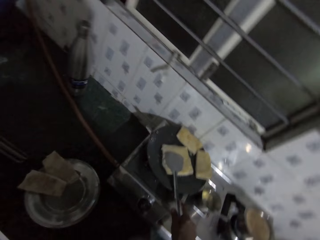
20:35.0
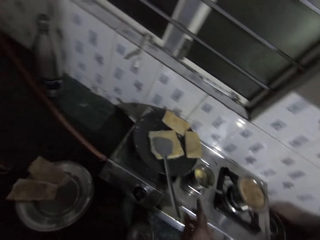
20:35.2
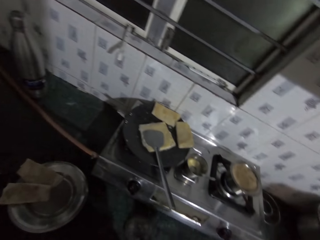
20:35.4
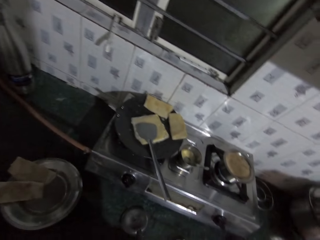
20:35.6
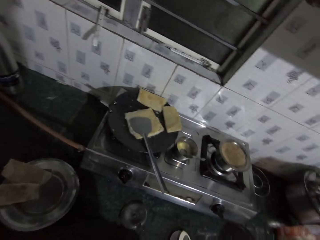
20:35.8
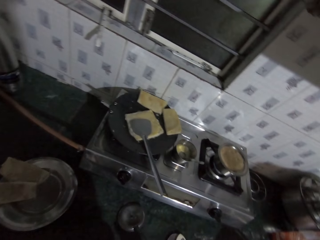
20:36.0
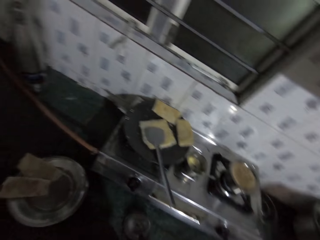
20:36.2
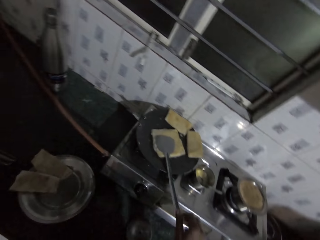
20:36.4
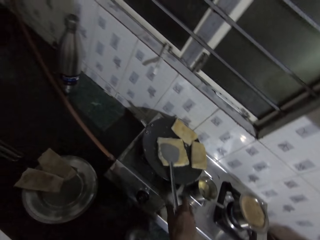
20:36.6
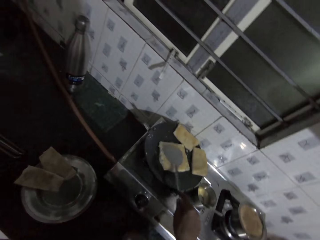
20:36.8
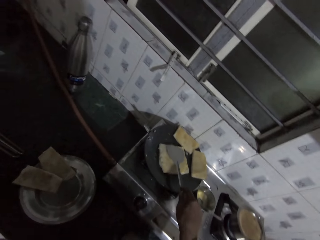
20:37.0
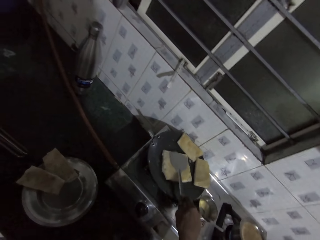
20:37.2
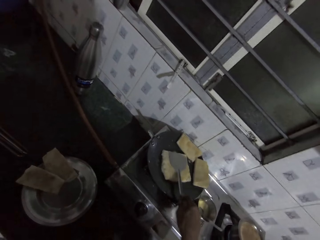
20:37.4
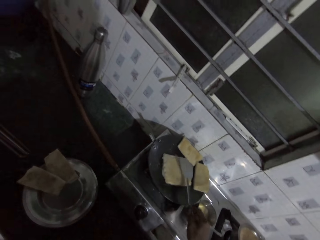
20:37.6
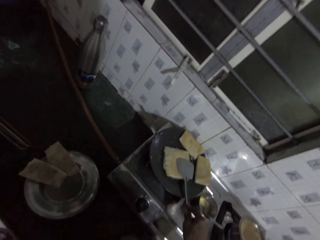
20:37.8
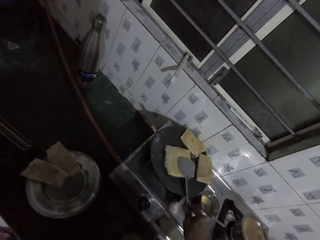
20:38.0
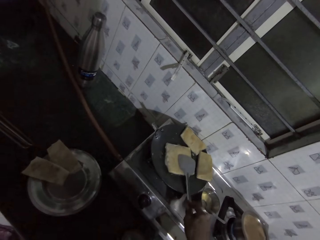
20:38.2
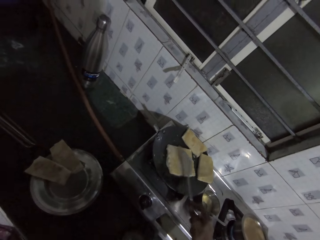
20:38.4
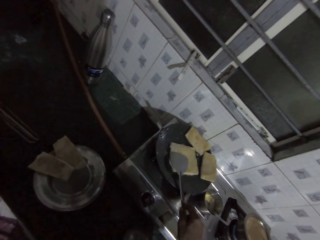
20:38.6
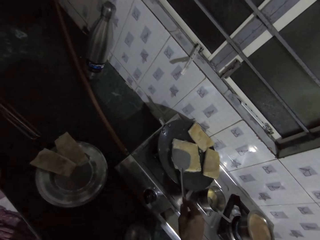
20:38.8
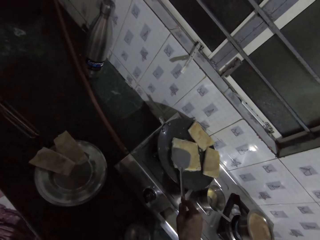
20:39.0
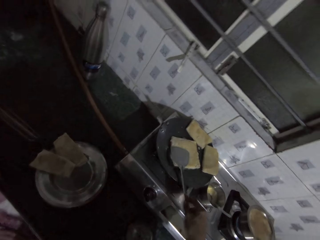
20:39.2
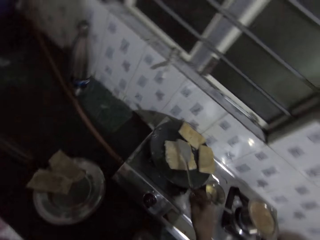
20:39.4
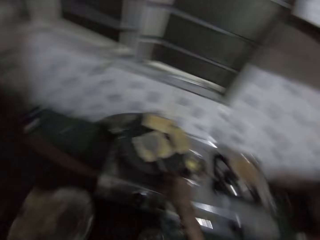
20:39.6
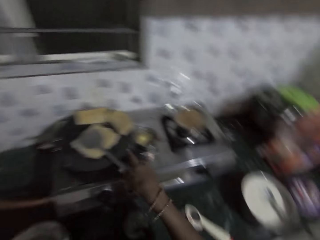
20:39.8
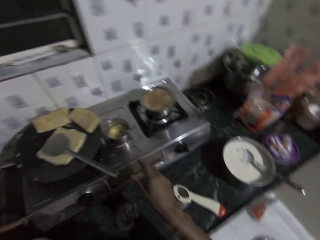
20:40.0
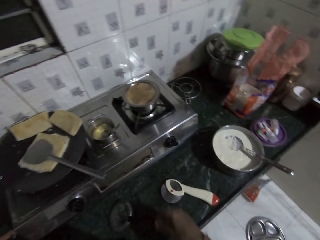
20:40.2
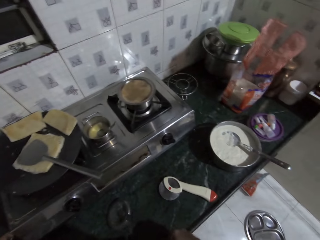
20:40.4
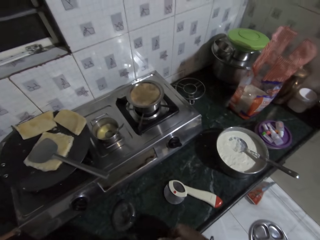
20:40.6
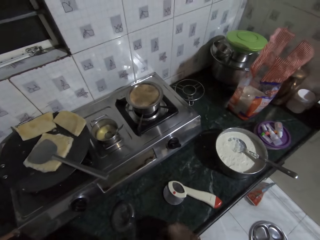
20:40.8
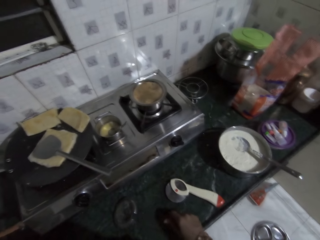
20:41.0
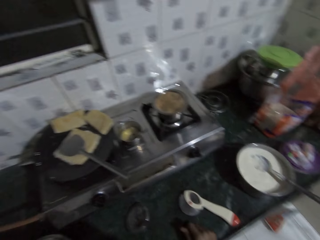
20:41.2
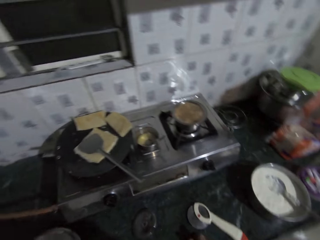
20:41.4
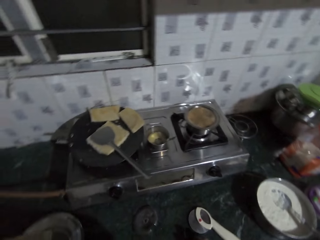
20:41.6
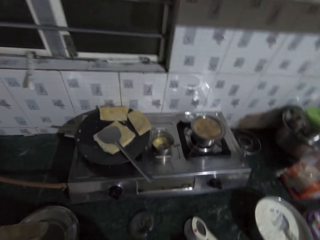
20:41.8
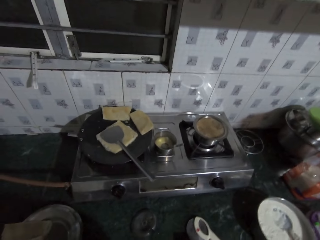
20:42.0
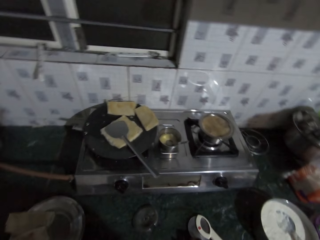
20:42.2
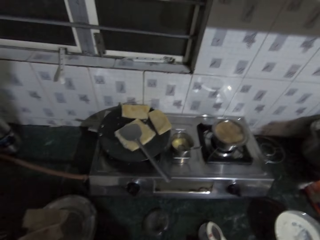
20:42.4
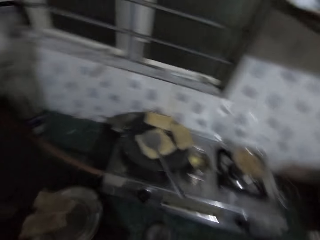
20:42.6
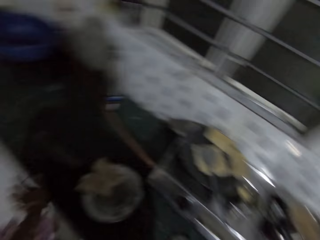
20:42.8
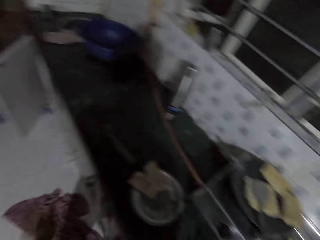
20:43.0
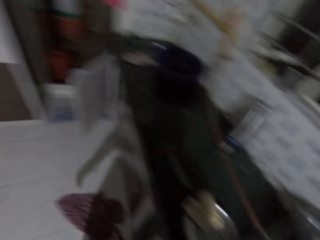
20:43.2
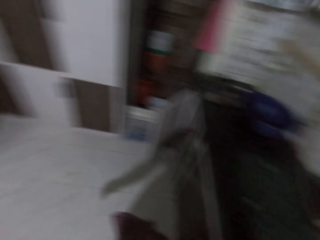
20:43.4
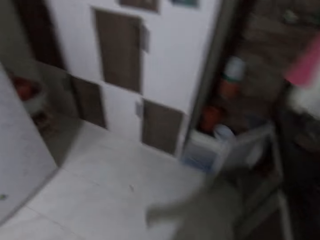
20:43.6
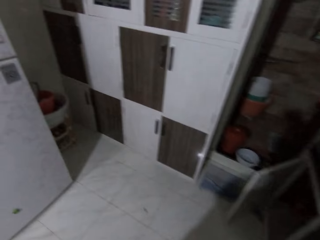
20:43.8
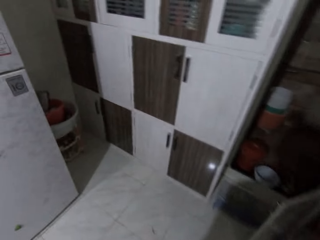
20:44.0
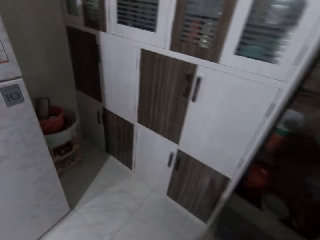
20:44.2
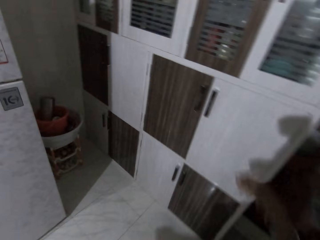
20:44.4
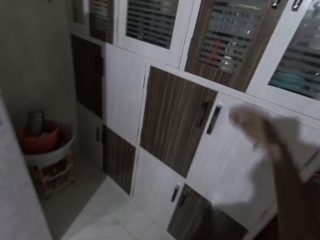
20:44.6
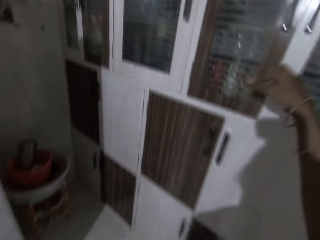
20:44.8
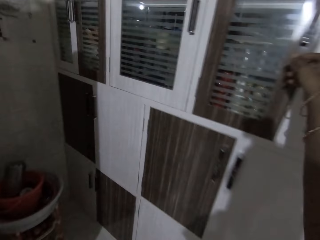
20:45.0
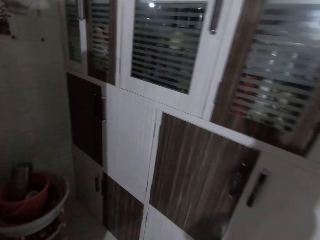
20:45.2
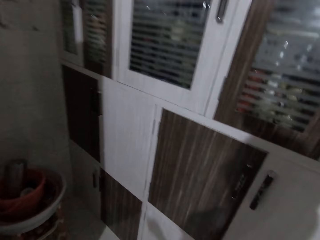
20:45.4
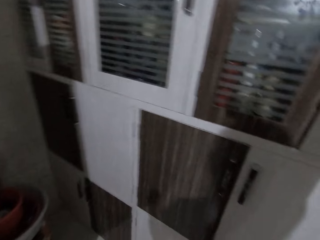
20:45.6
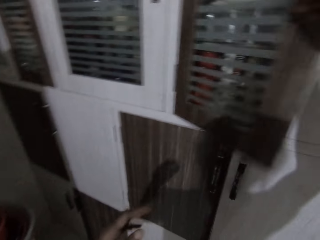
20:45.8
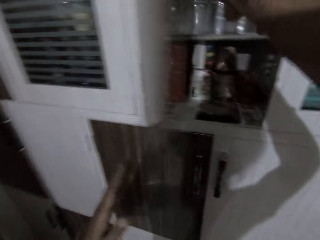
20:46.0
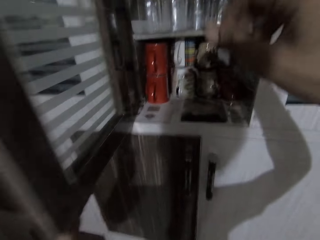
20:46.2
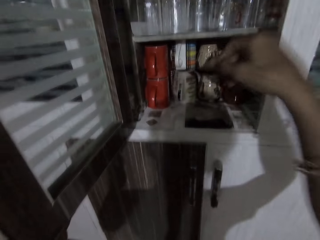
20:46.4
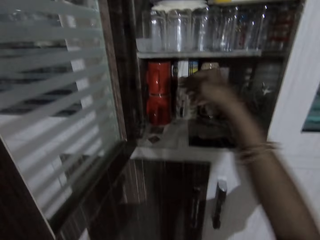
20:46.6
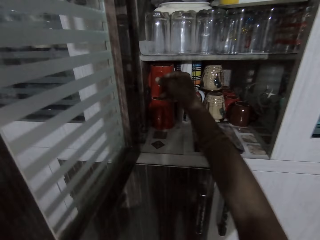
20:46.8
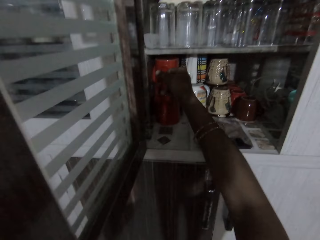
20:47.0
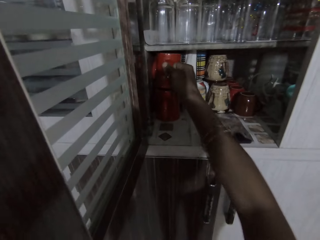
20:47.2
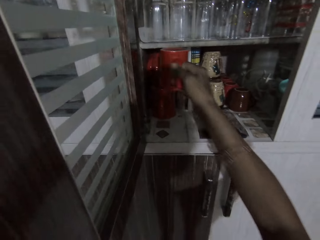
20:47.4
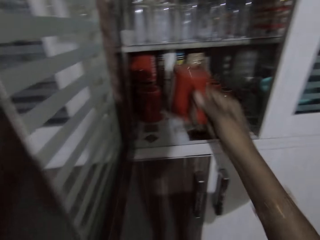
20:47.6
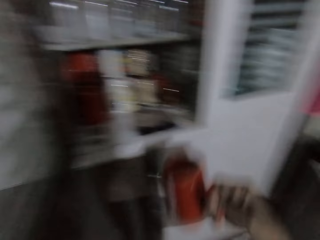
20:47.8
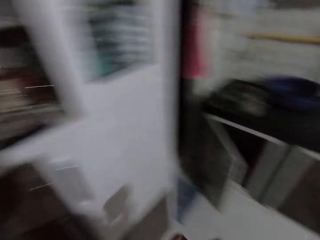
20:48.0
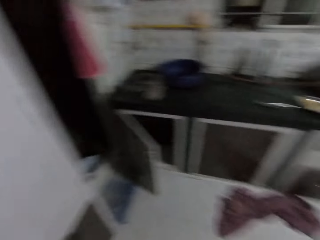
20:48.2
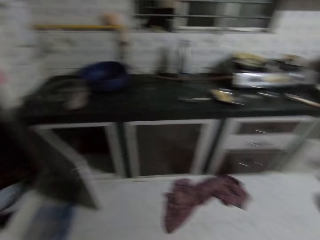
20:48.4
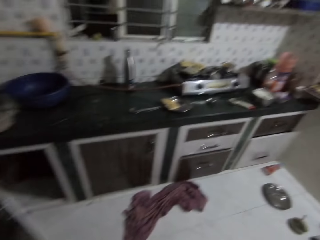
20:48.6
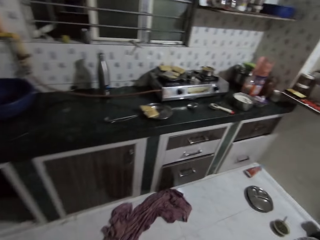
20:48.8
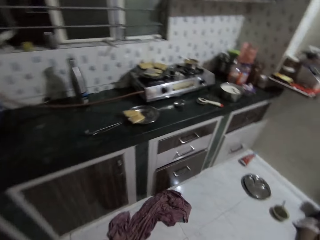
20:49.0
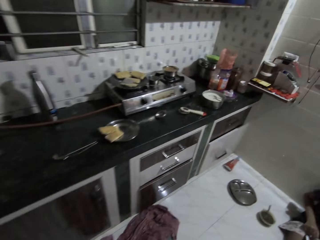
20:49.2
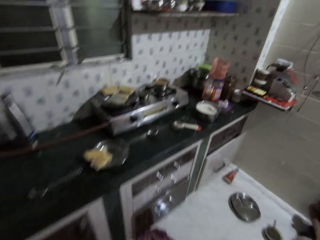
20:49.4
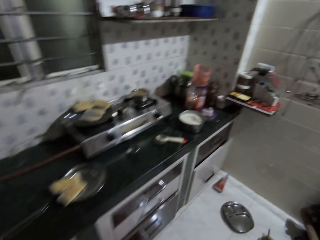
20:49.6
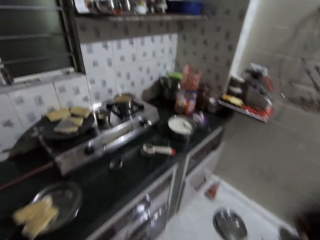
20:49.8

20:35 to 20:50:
The camera wearer places the spatula on the pan. She removes her right hand from the spatula on the piece of naan. She pauses. She presses the piece of naan on the frying pan with the spatula in her right hand. She grabs the spatula. She removes her right hand from the spatula on the piece of naan. She places the spatula on the pan. She looks around. She walks to the cabinet. She opens the cupboard with her right hand. She picks up a cup with her right hand from the cupboard. She walks towards the counter.

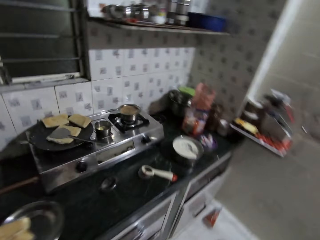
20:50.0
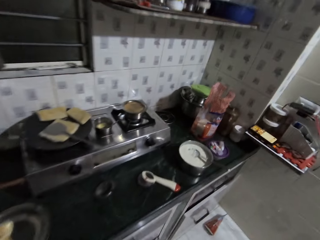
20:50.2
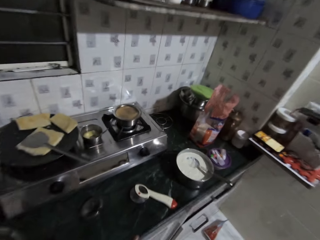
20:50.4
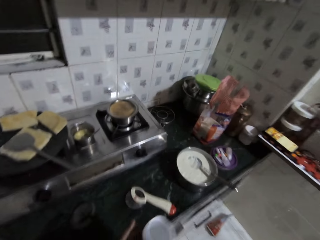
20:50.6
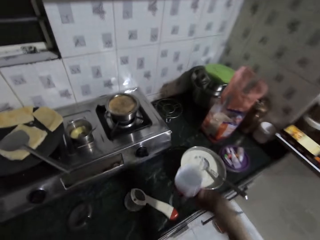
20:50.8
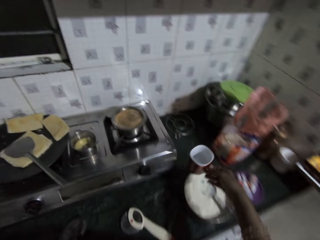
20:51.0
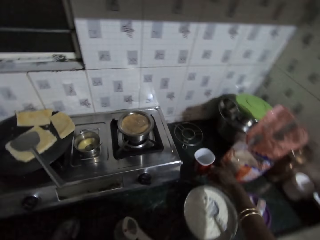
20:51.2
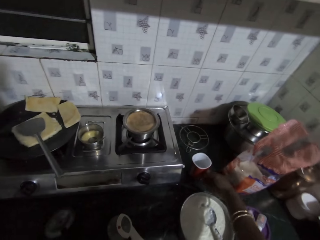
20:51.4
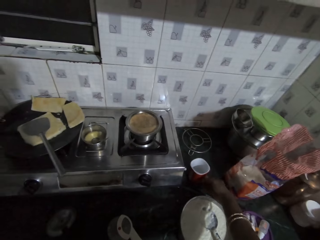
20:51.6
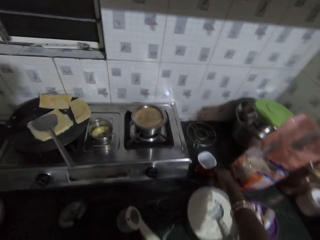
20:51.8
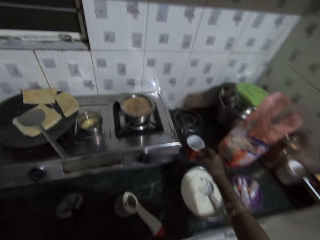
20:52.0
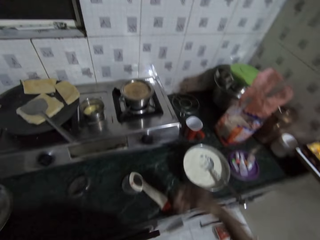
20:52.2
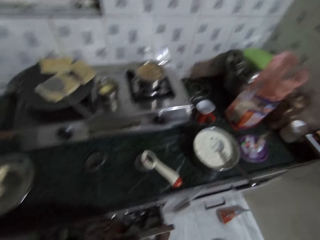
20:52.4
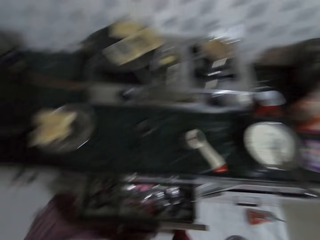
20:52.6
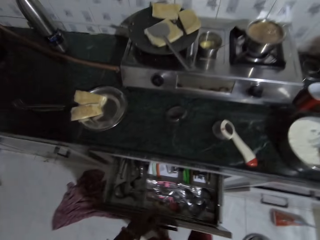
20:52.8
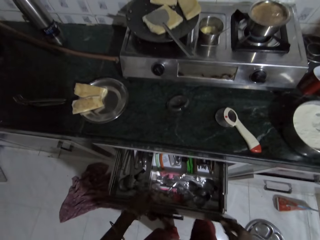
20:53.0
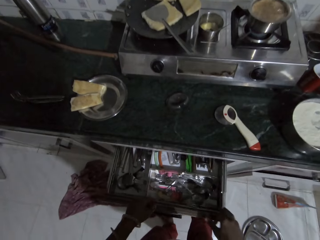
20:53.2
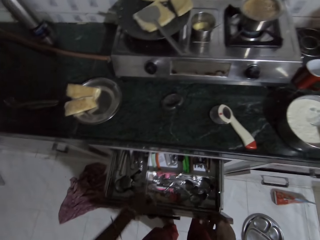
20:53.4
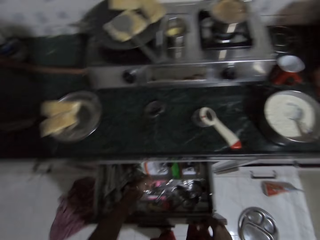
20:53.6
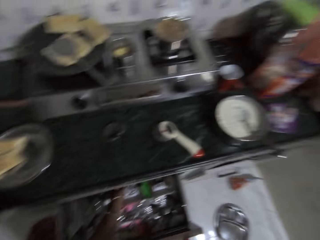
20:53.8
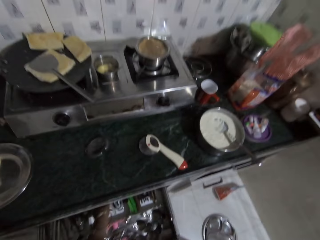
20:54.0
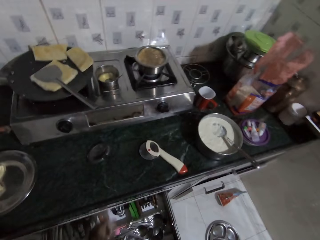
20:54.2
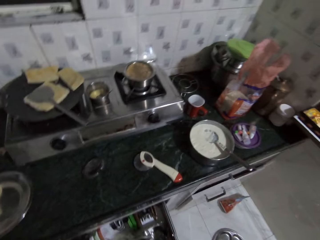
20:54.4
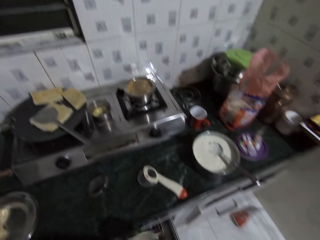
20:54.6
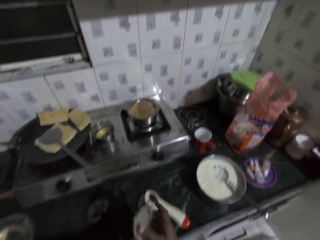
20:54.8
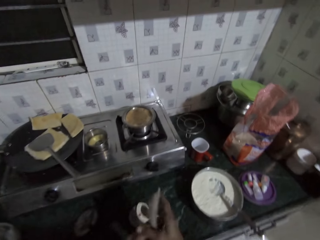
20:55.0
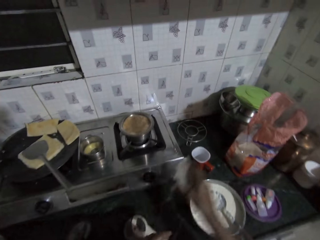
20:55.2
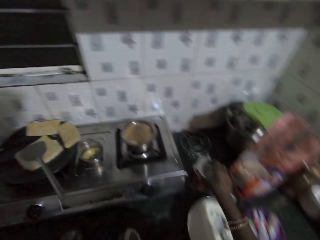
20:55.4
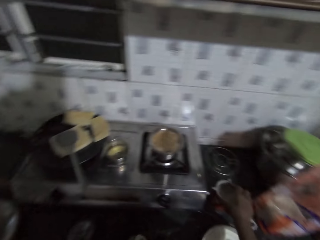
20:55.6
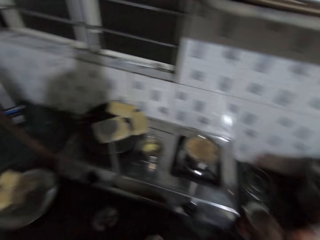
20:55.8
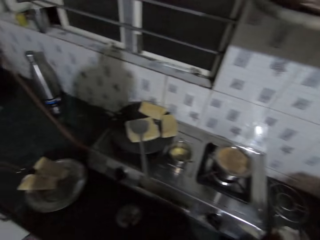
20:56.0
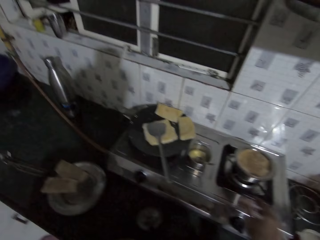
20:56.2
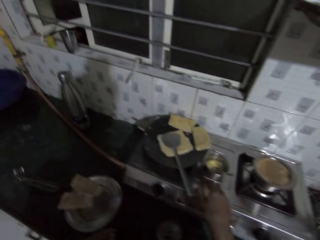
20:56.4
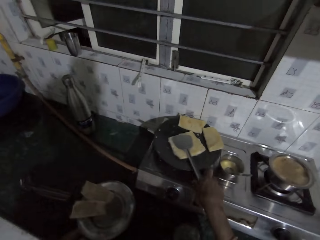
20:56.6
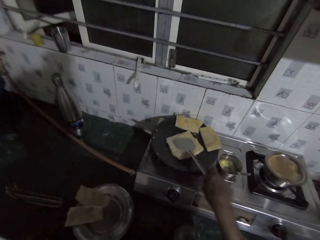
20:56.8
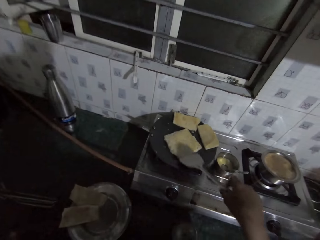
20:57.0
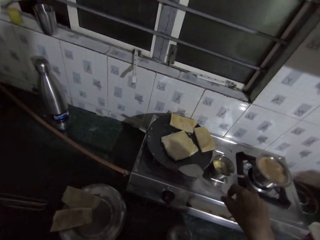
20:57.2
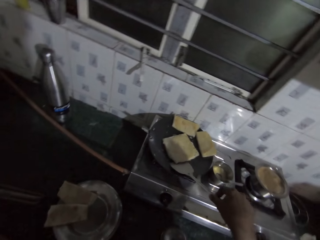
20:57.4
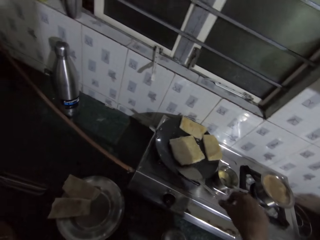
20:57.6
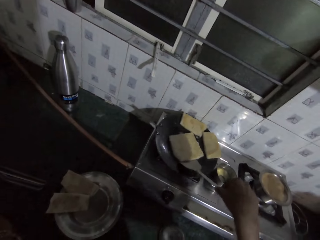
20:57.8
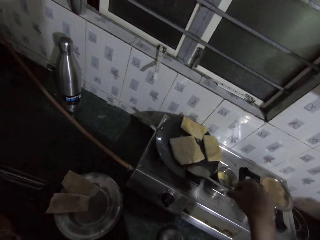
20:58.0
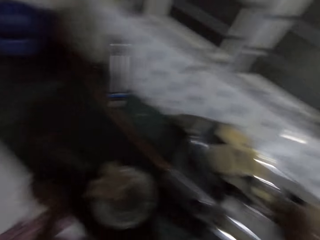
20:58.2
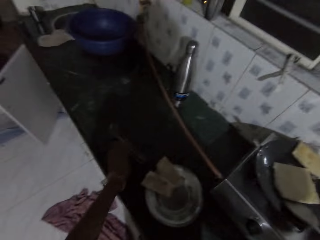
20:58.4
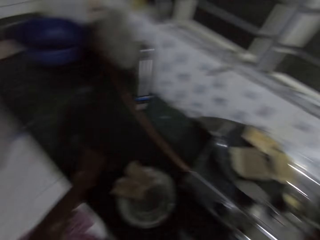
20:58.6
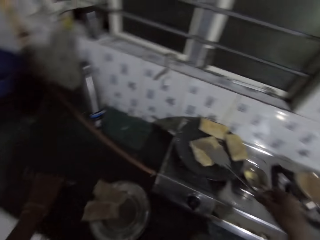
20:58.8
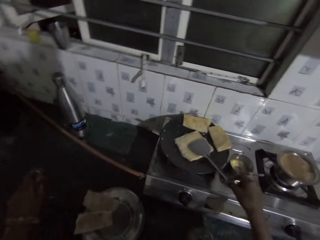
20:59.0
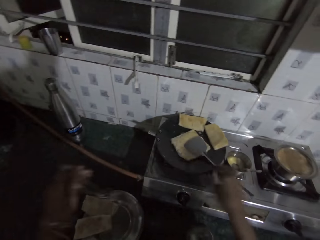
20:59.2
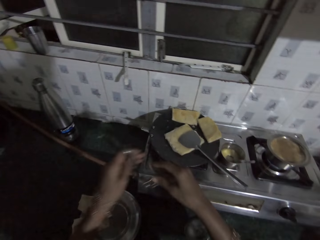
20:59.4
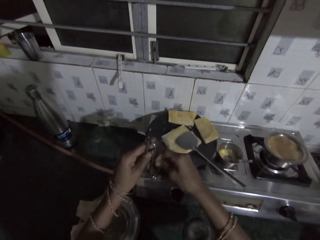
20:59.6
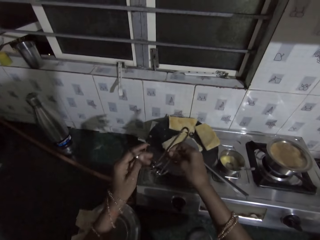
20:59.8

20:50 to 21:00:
The camera wearer places the cup on the kitchen table with her right hand. She pulls a drawer. She grabs a sieve. She places her left hand in the drawer. She covers the cup on the table with a cover with her left hand. She grabs the spatula with her right hand. She scrubs beneath the piece of naan with her right hand. She grabs tongs. She places the spatula on the piece of naan with her right hand.
